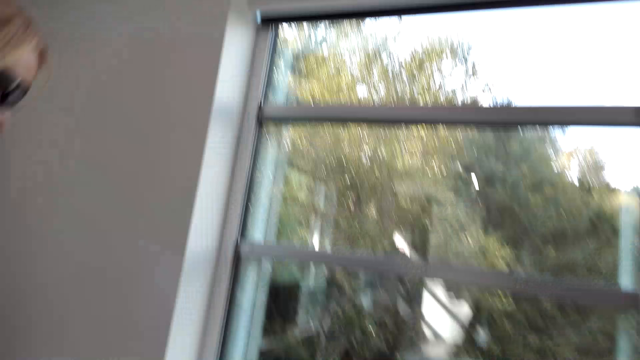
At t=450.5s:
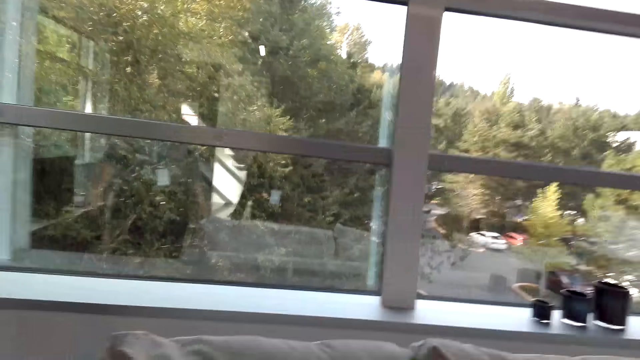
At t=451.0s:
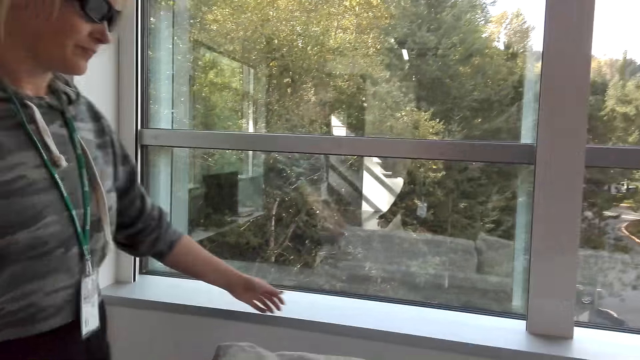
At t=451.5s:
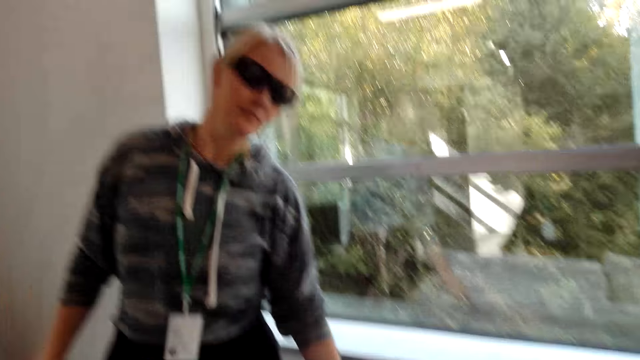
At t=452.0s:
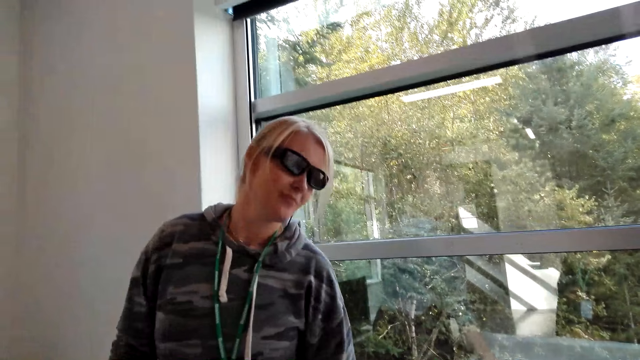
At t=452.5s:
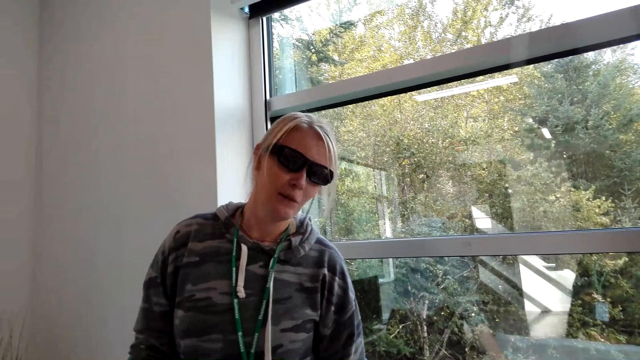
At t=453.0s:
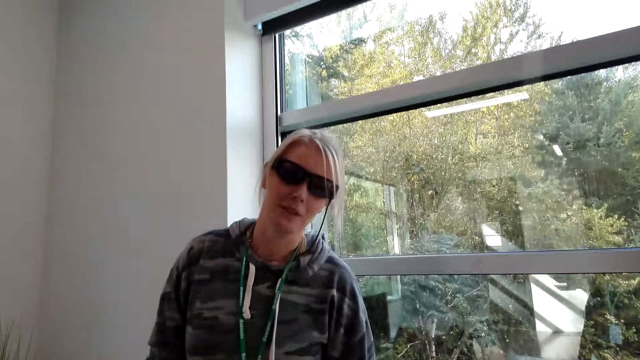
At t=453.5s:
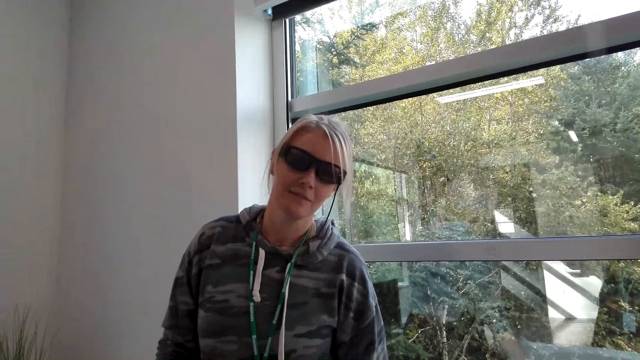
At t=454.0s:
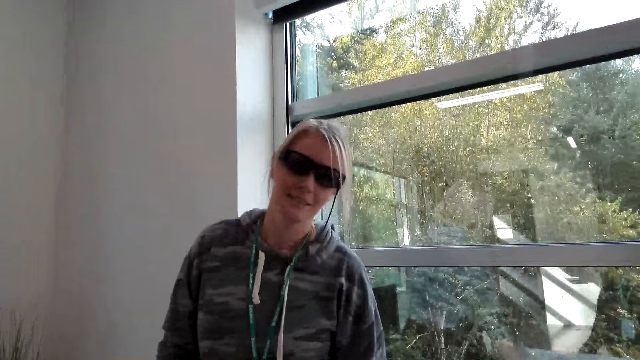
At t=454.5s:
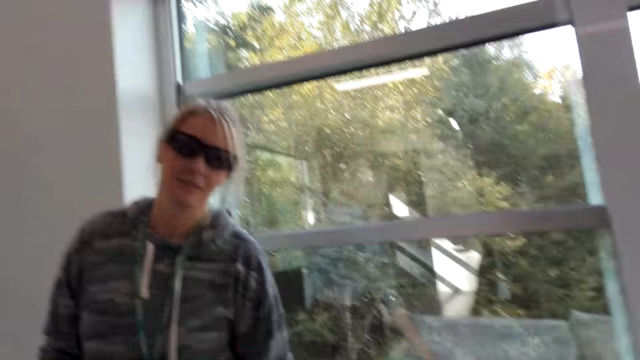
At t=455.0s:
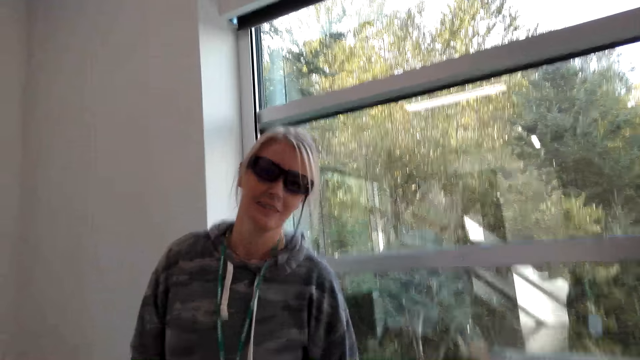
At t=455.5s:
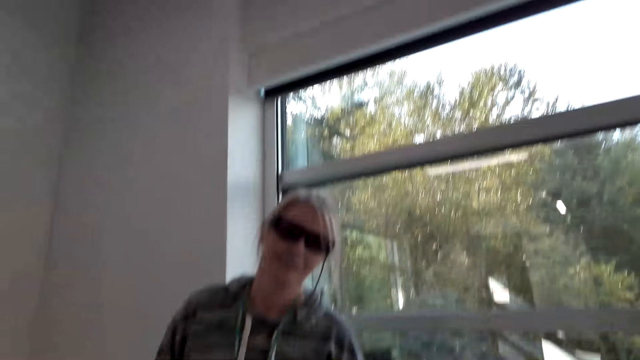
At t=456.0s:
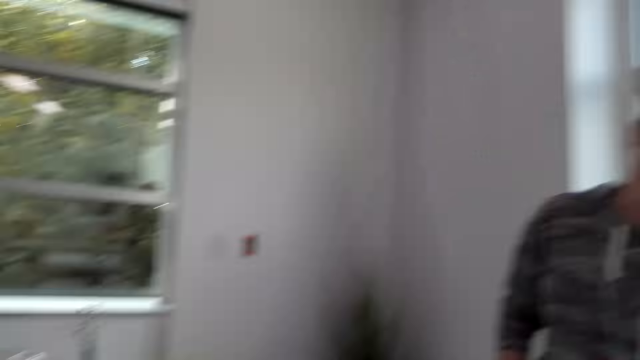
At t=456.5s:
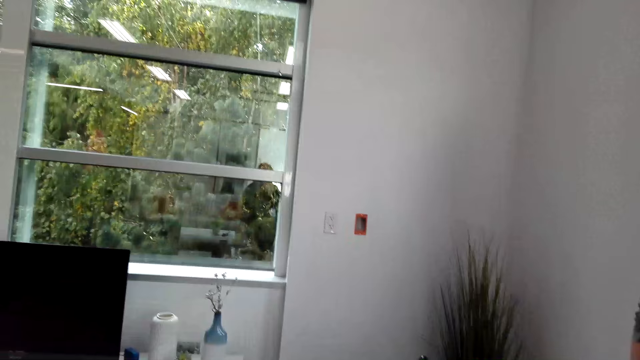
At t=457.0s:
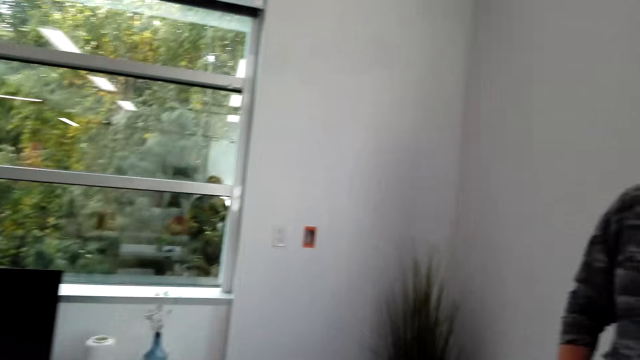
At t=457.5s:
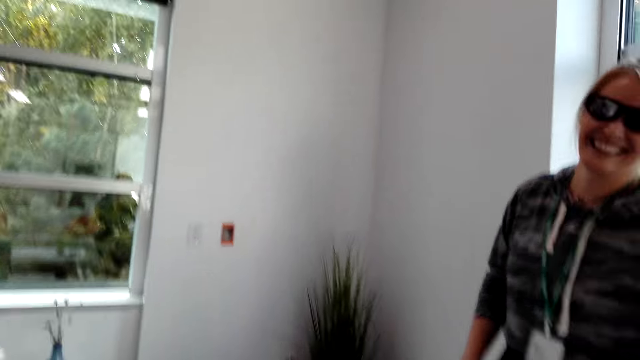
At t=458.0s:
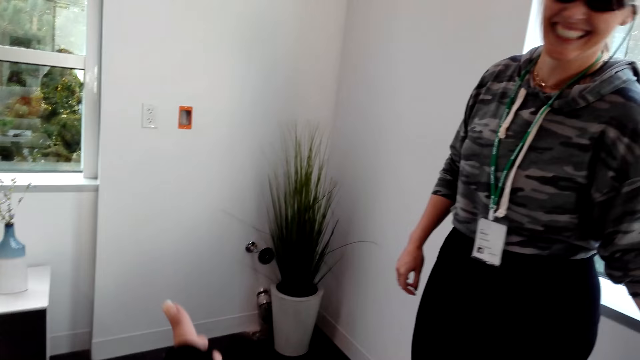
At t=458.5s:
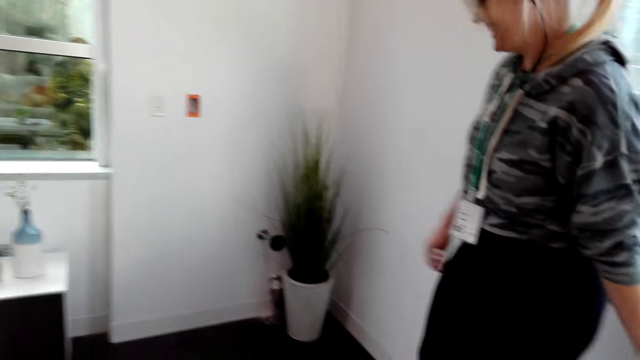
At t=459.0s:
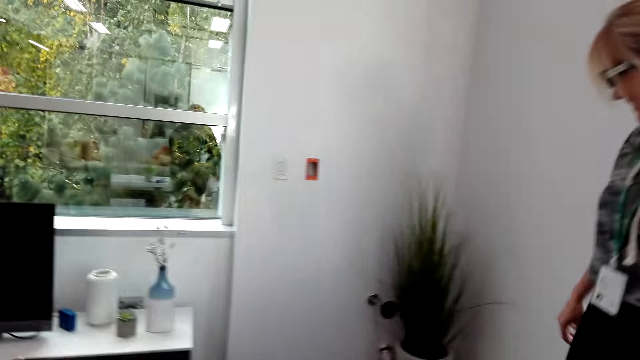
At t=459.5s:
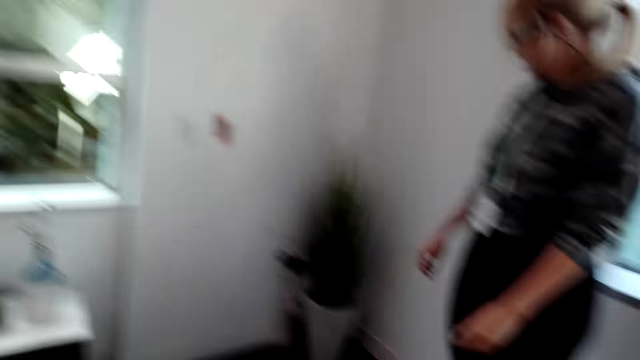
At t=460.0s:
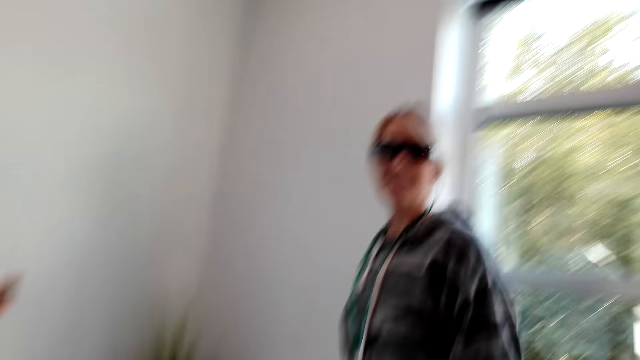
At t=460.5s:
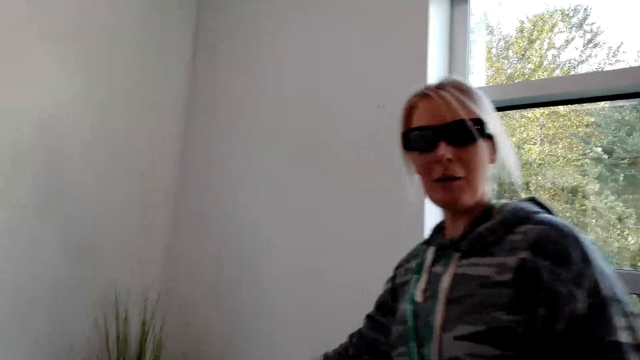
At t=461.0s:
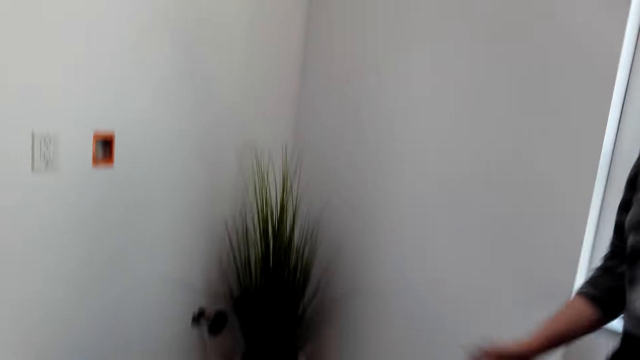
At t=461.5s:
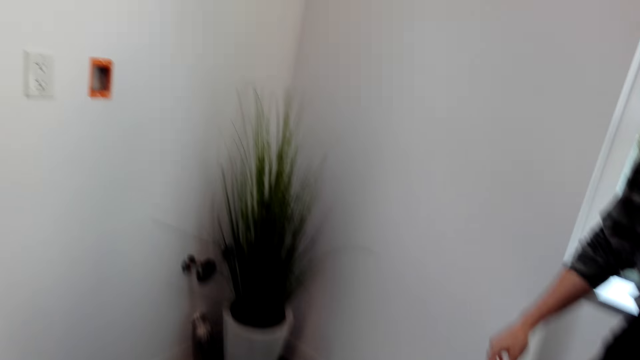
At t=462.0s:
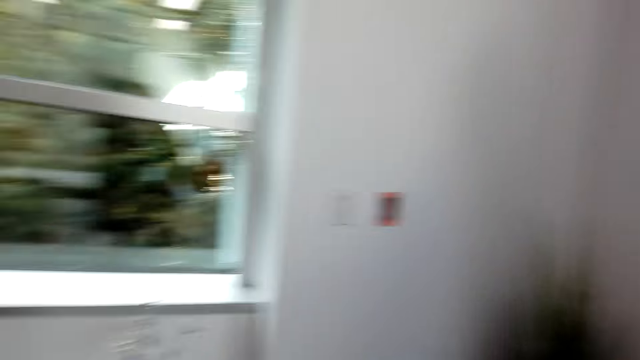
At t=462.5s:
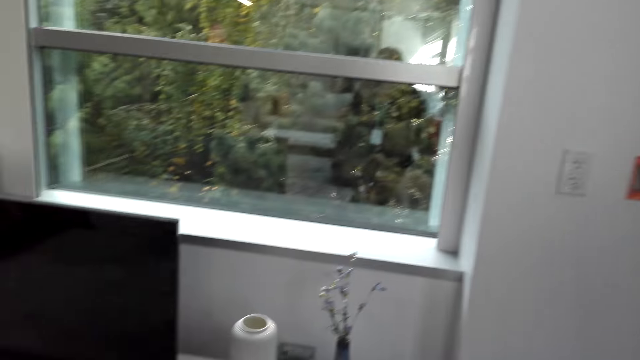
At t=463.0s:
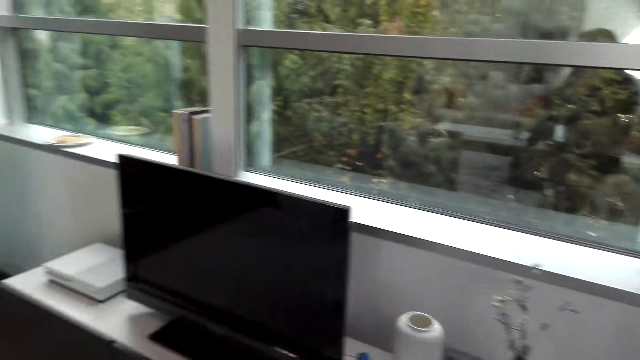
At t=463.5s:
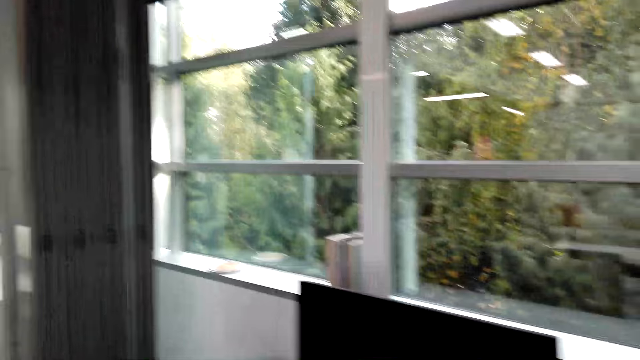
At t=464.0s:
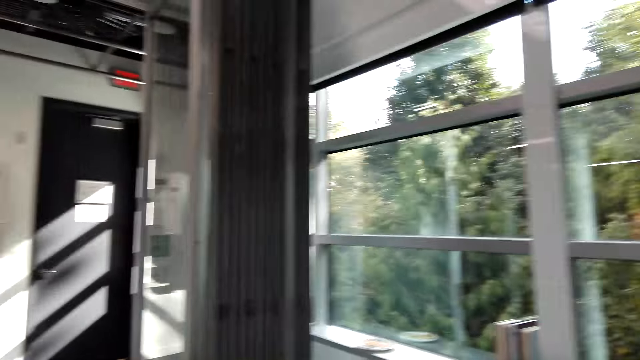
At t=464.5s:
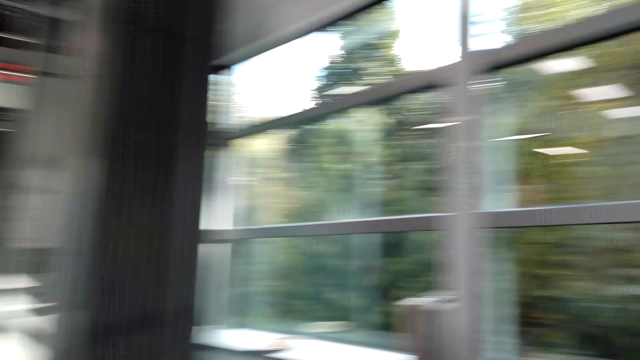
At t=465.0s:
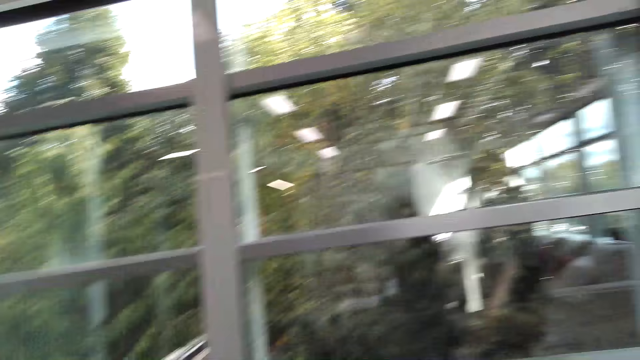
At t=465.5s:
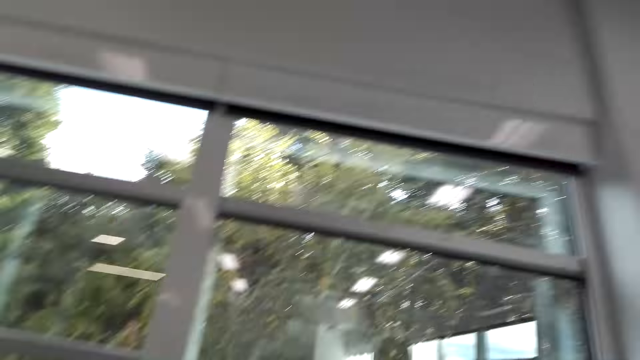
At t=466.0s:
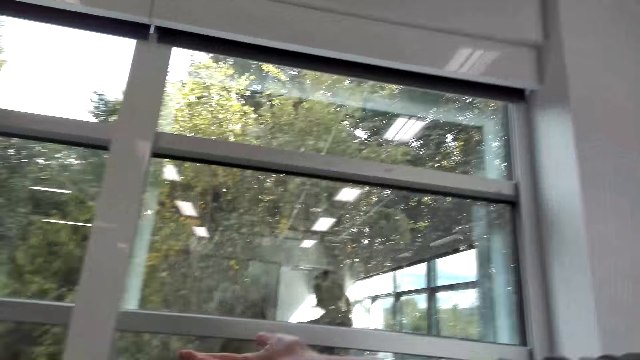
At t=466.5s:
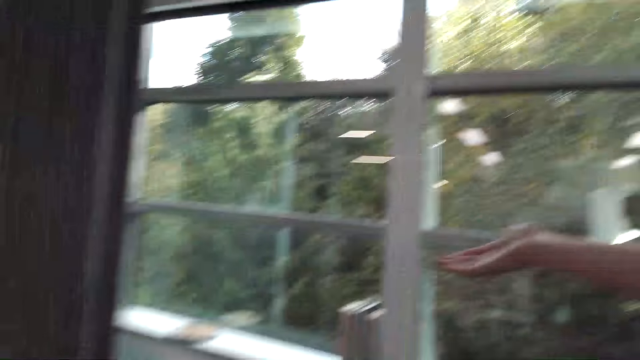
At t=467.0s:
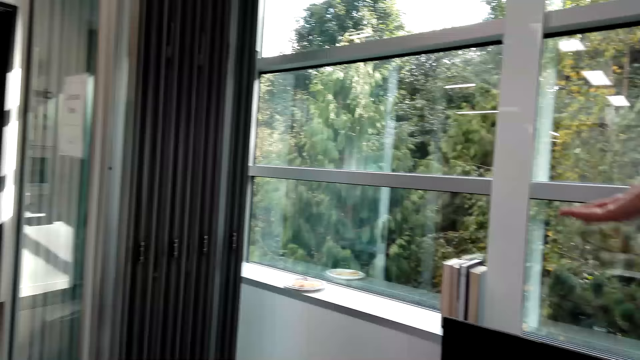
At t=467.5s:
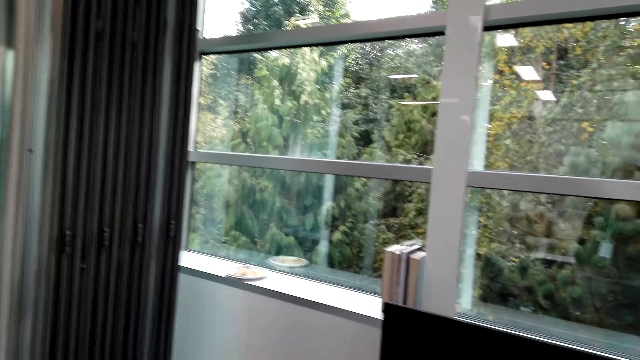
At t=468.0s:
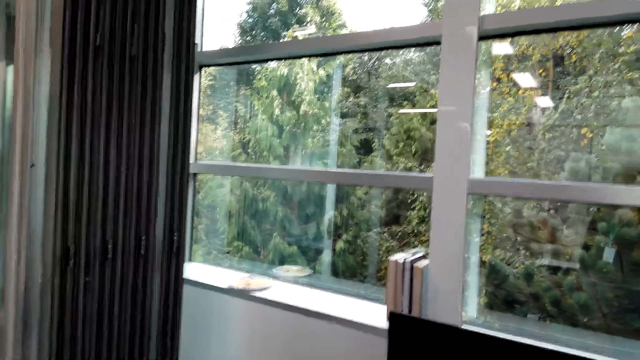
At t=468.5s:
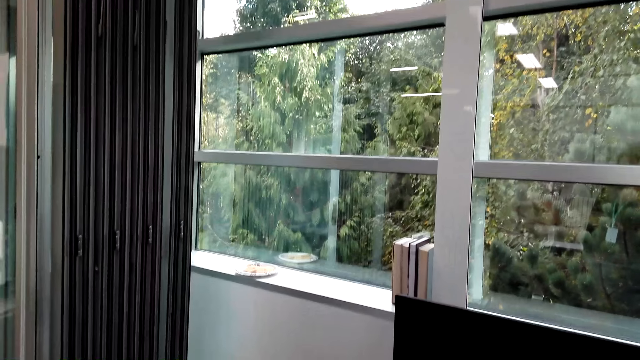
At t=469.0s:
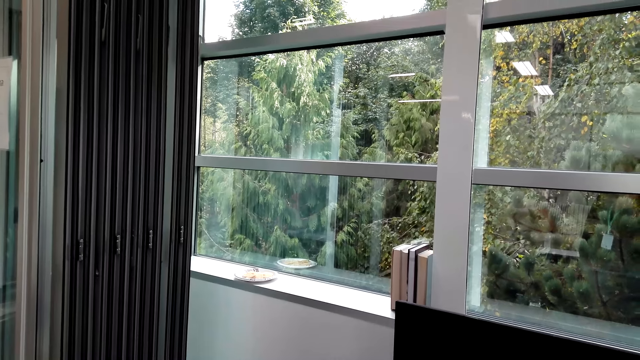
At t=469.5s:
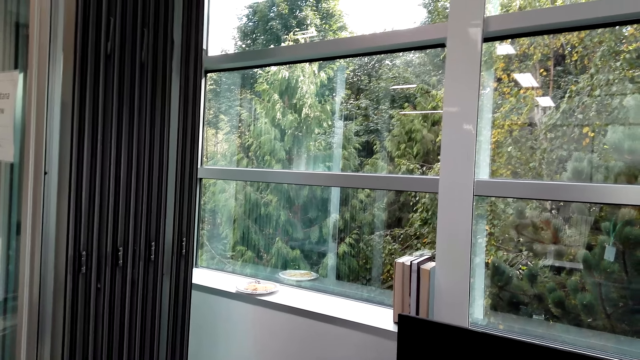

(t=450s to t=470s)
A person leans on the wall. The camera wearer moves around.
